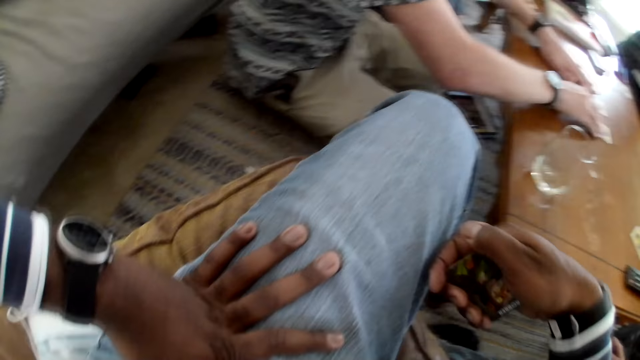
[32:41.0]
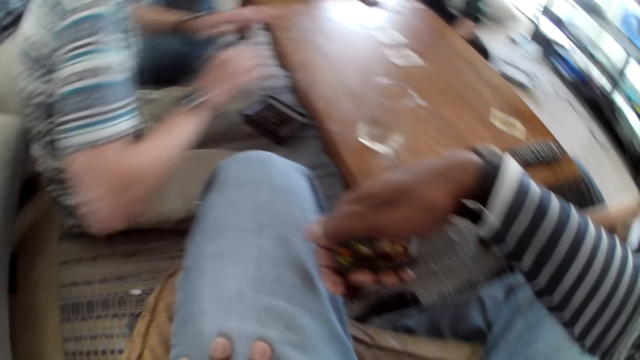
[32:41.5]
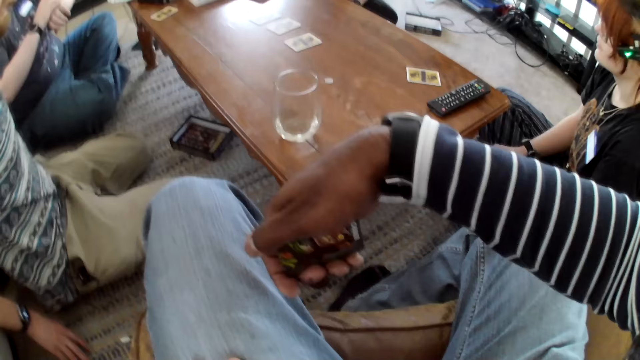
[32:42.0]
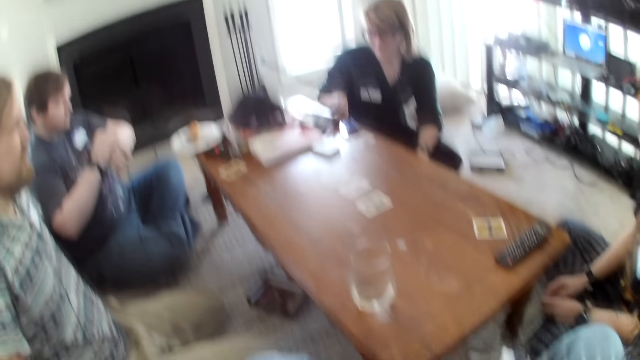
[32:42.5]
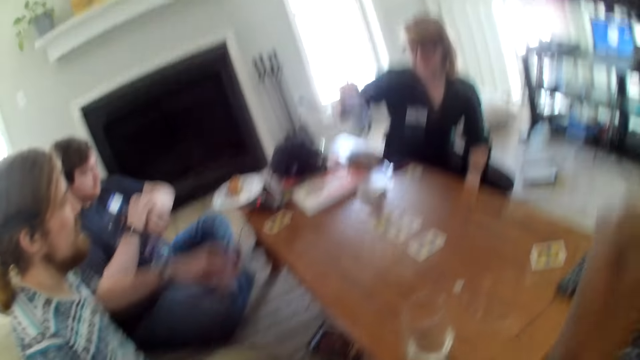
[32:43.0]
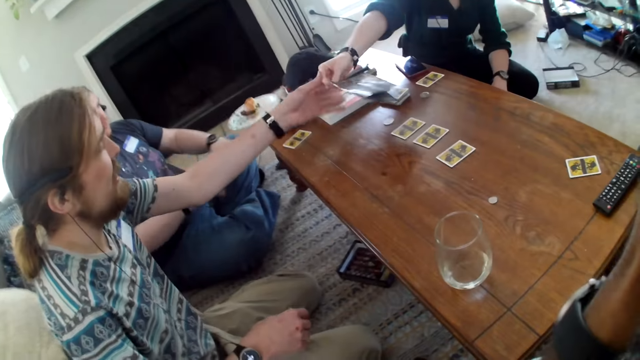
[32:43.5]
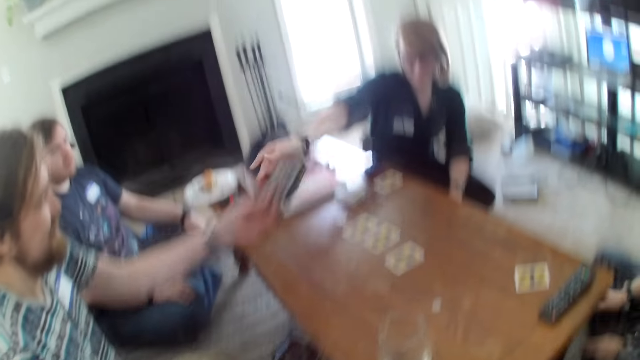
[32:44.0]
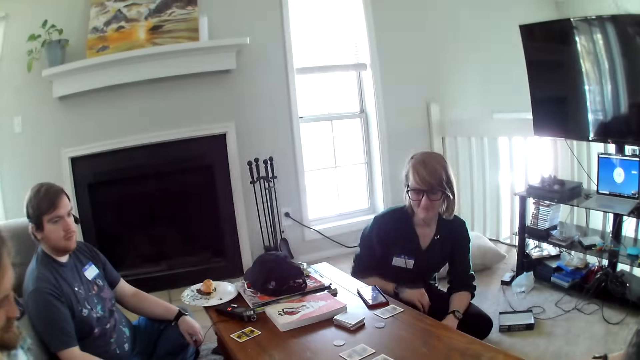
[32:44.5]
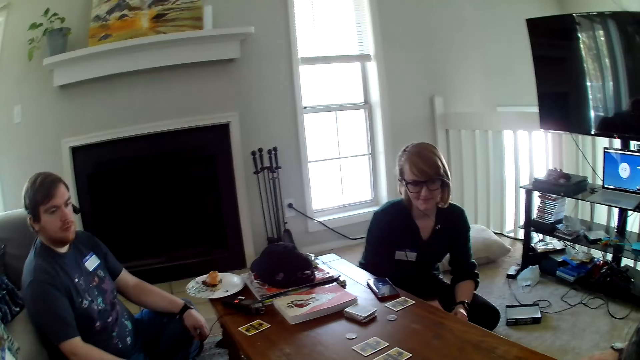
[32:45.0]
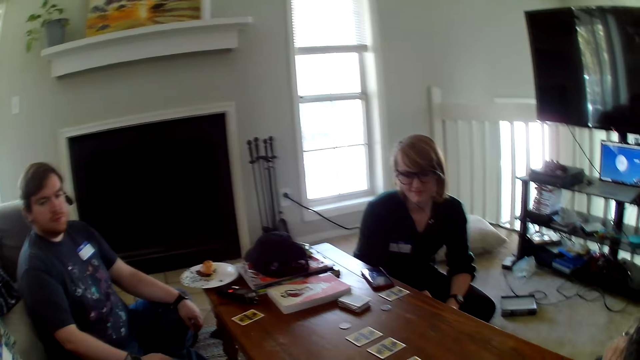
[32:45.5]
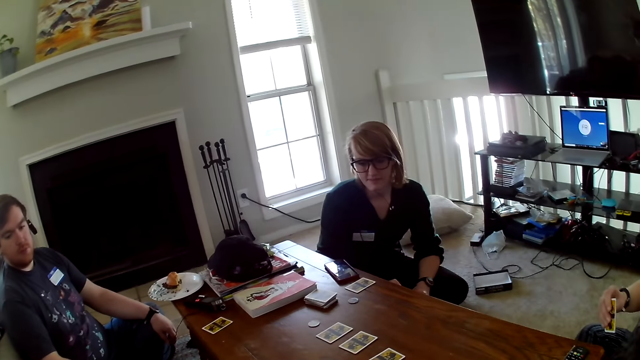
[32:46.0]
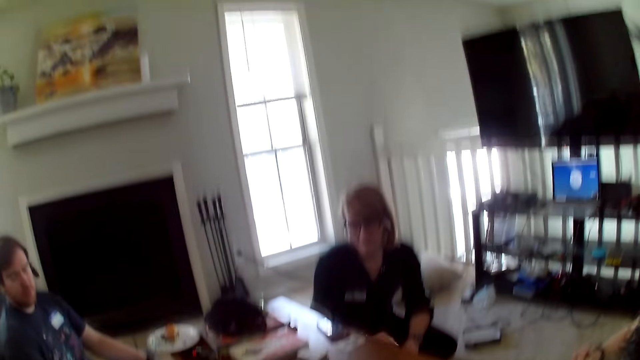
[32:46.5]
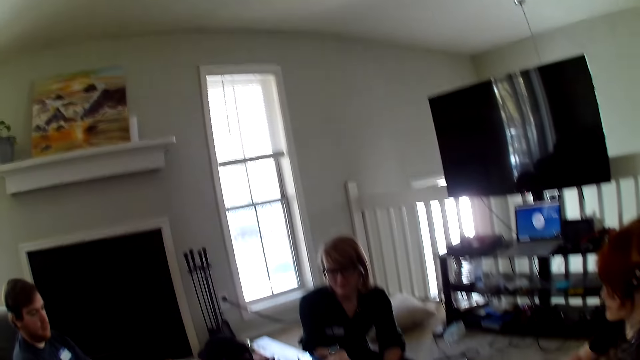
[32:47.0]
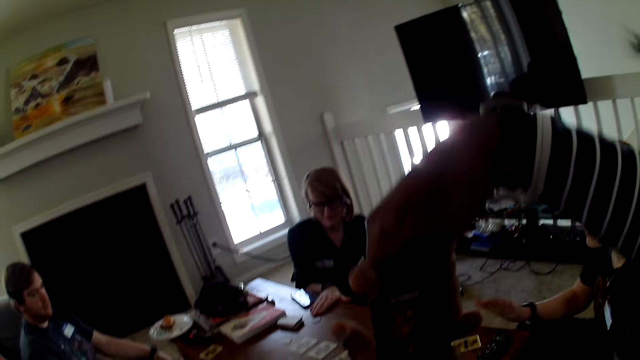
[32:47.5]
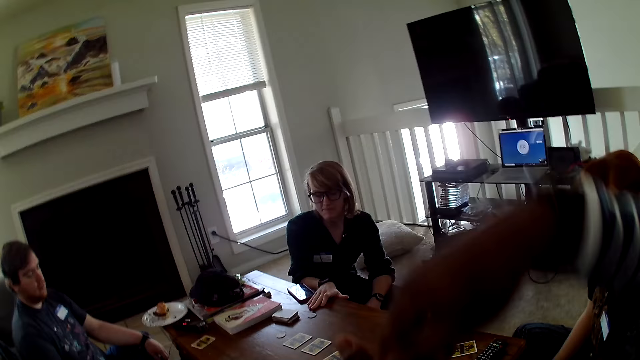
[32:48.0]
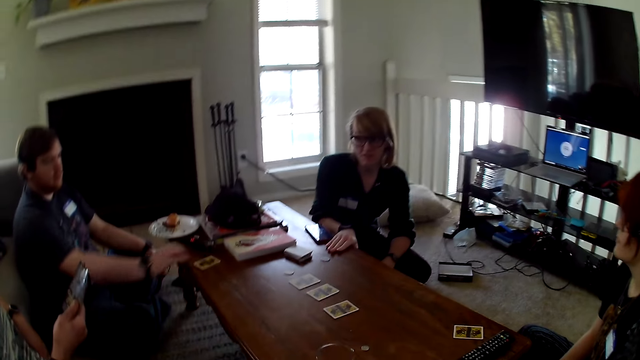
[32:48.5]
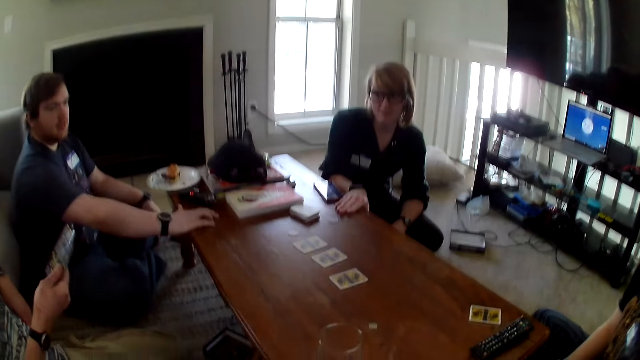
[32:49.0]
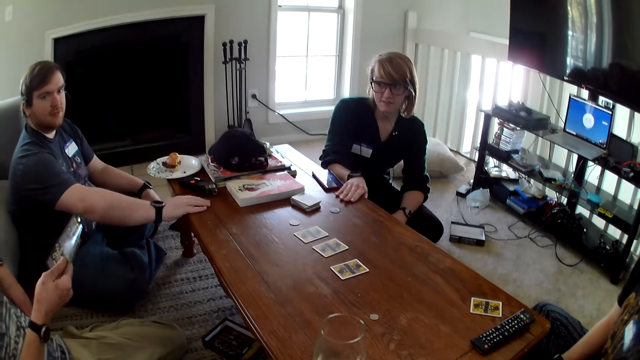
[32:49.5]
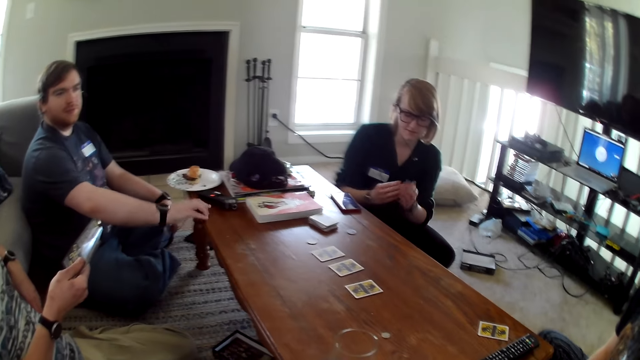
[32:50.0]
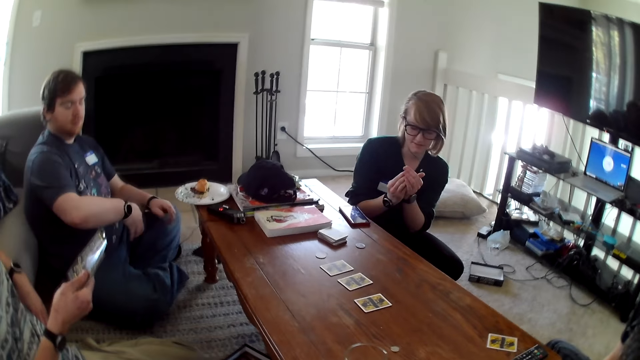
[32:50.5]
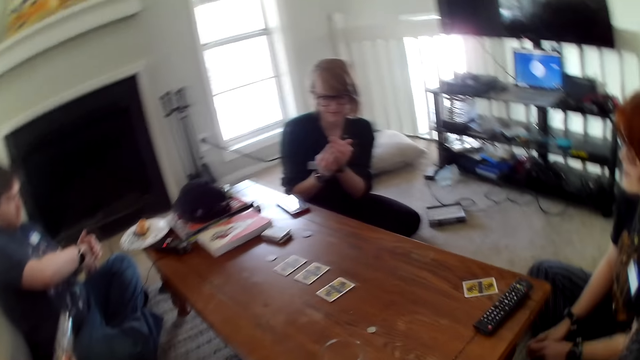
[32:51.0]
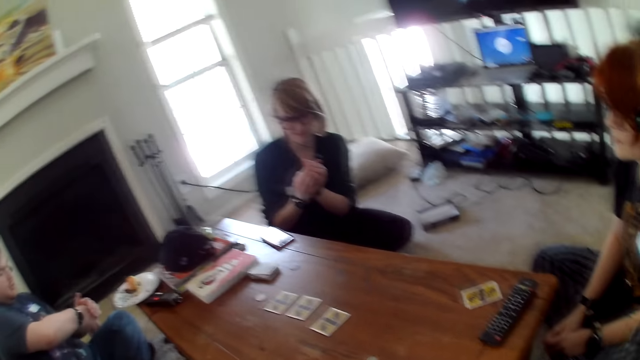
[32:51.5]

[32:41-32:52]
A woman hands the brochure to a man. The man converses. The camera wearer looks at the cards in his hands. The man looks at the brochure. Another man picks up a card from the table.

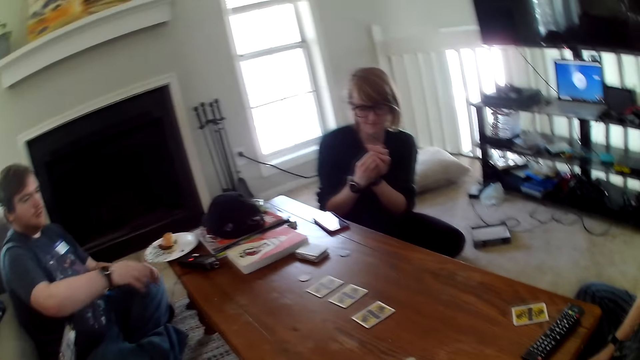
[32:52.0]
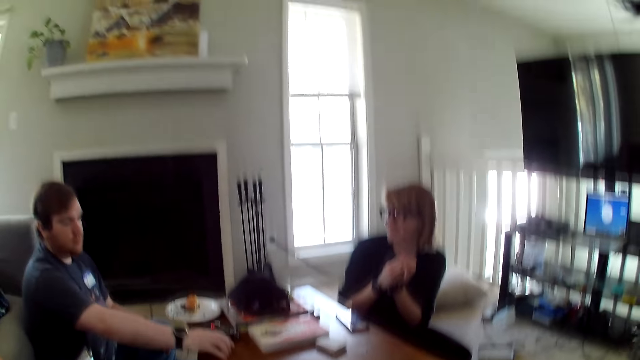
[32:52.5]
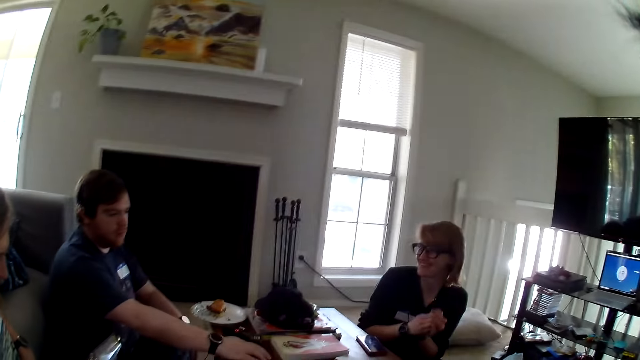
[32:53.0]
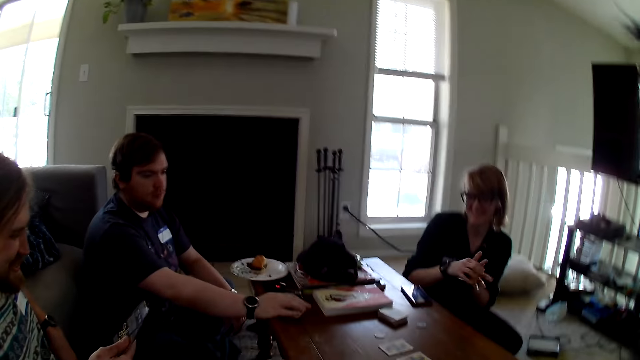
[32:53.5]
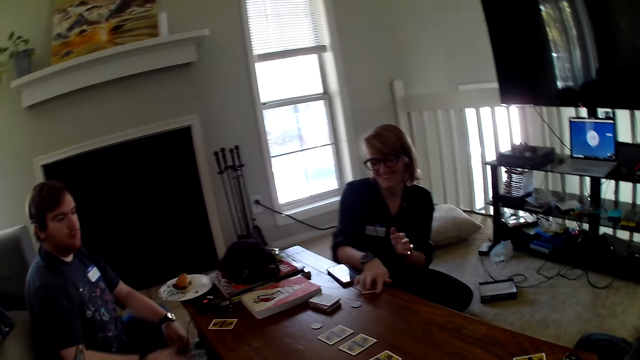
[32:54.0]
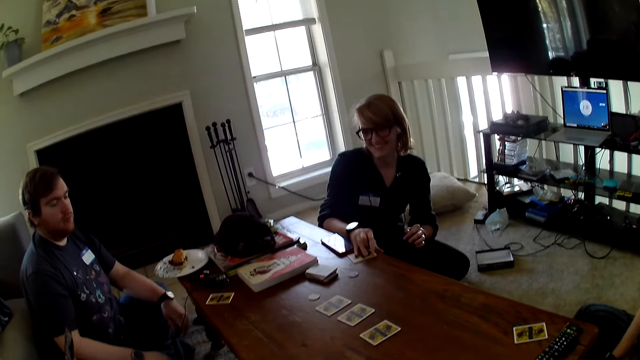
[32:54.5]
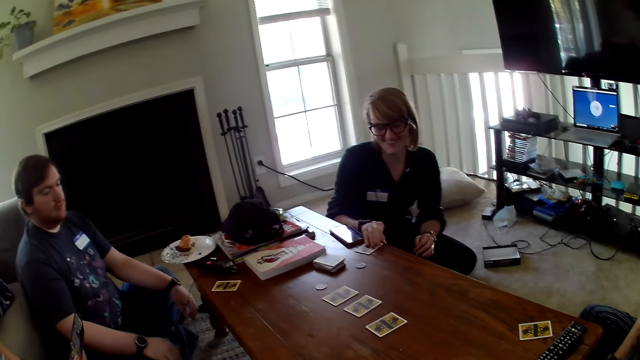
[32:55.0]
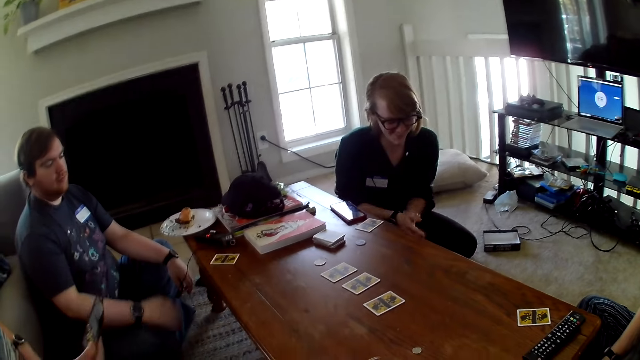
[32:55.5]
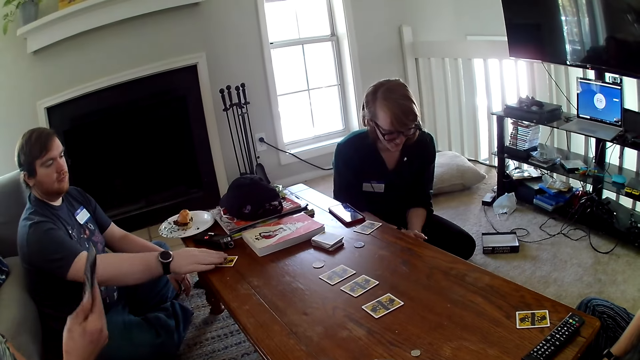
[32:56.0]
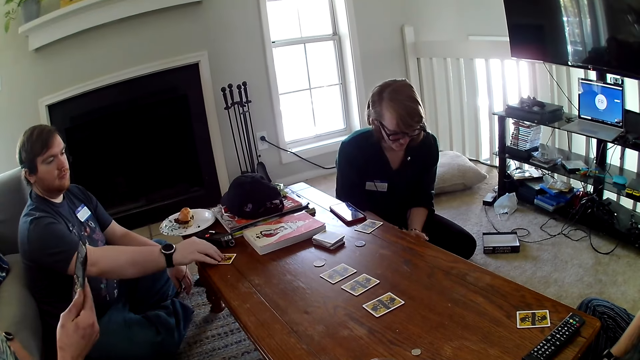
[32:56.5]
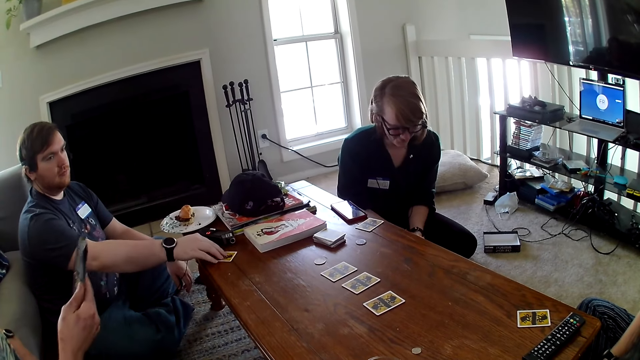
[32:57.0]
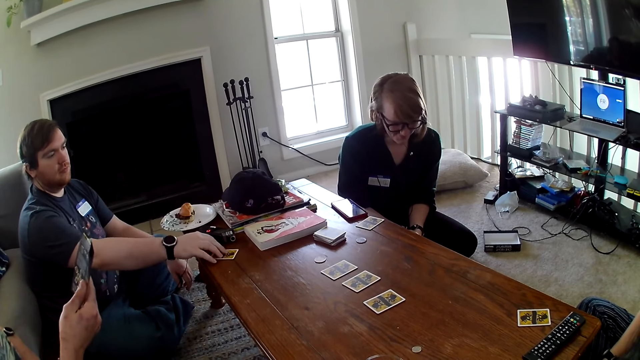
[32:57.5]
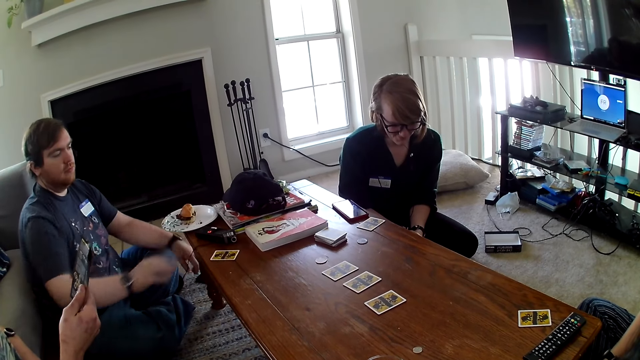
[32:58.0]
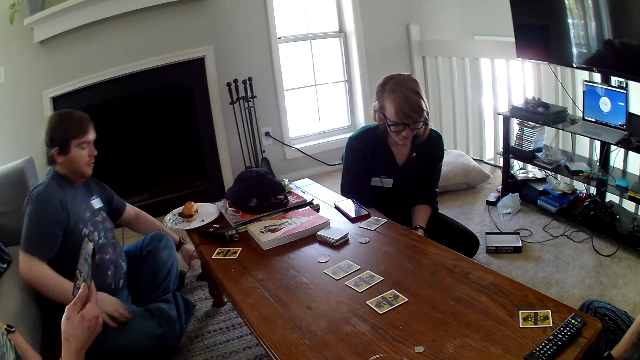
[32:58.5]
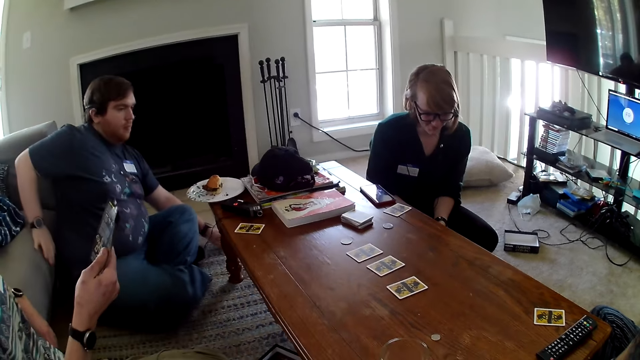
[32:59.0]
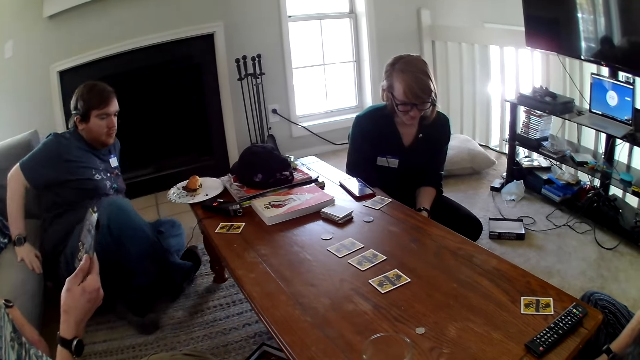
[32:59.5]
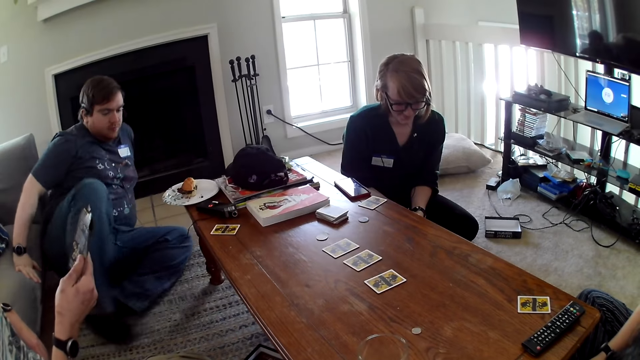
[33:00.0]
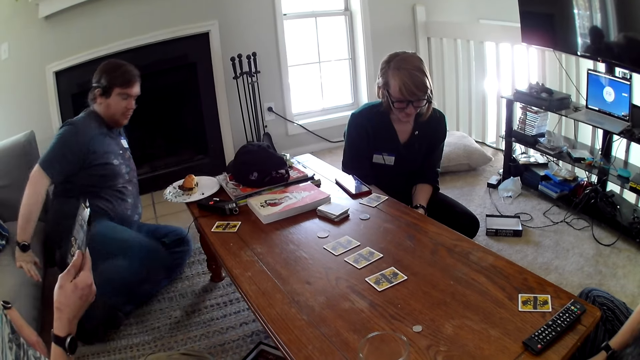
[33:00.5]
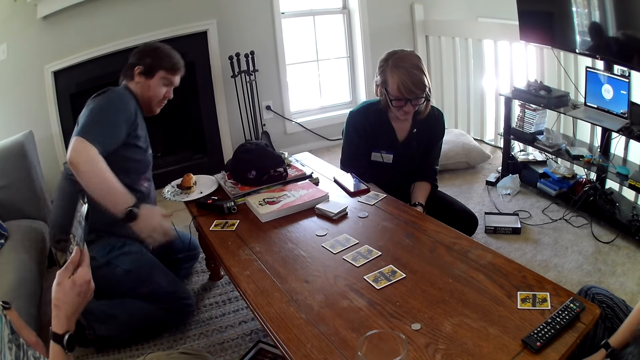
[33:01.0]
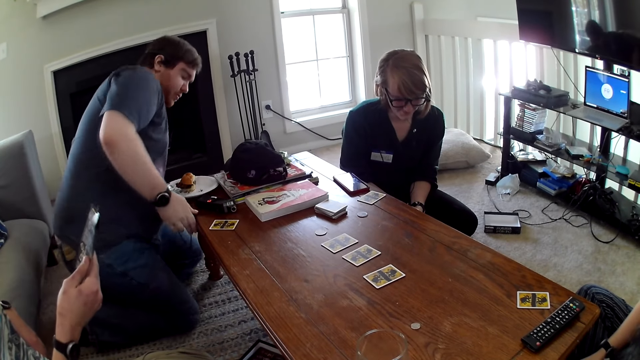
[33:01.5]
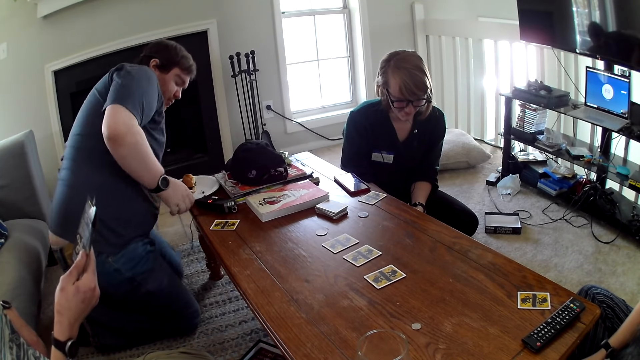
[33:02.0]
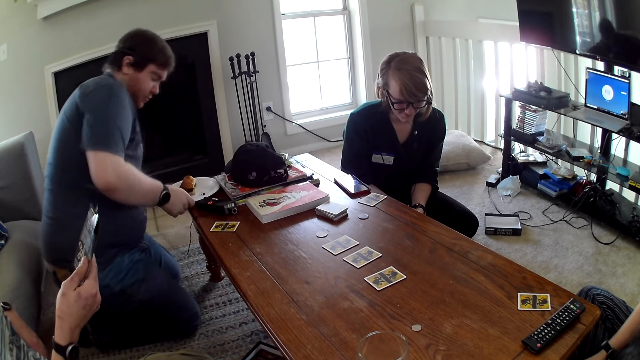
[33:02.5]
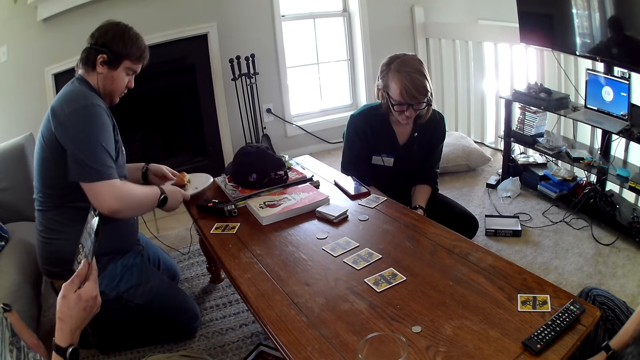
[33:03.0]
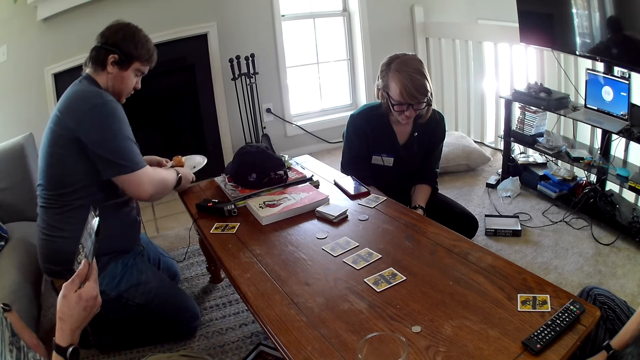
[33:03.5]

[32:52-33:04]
The camera wearer looks around the house. A woman picks up the card from the table. The woman touches the cards on the table. A man touches a card on the table. Another man looks at the brochure and reads the brochure. Another man removes the plate from the table.
